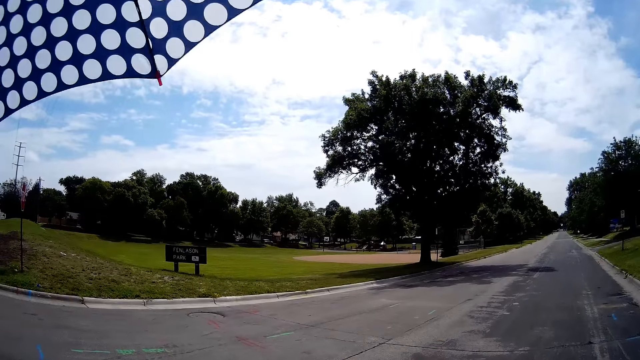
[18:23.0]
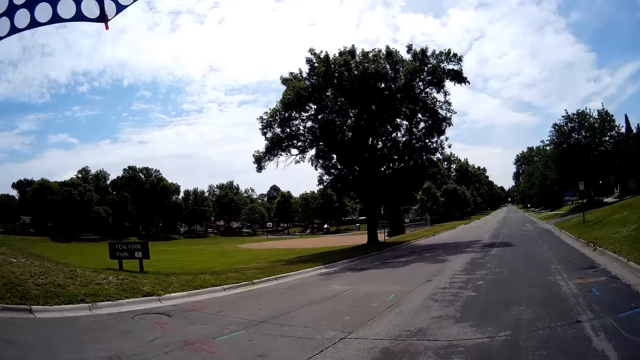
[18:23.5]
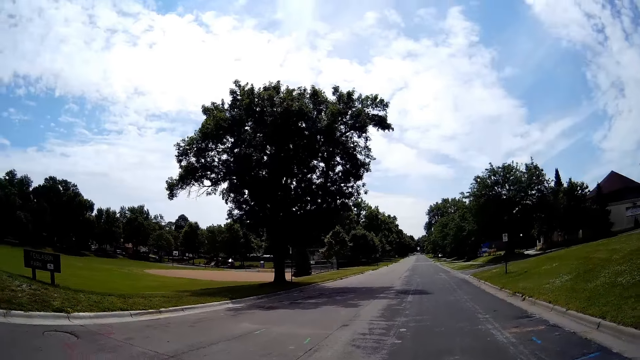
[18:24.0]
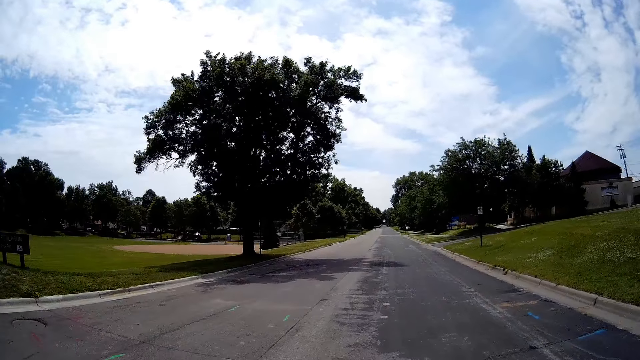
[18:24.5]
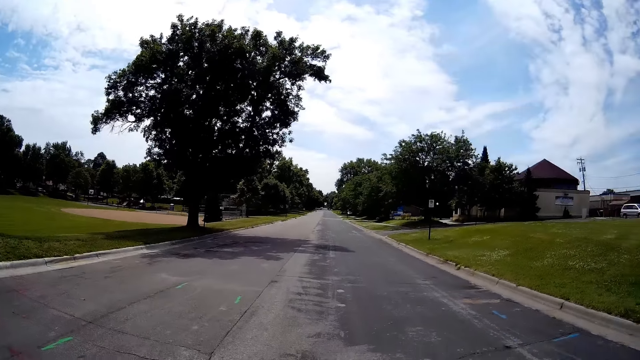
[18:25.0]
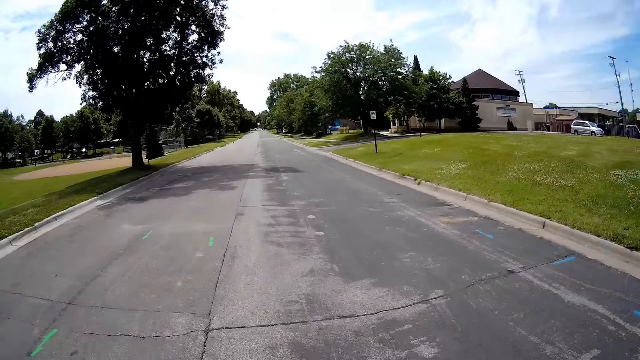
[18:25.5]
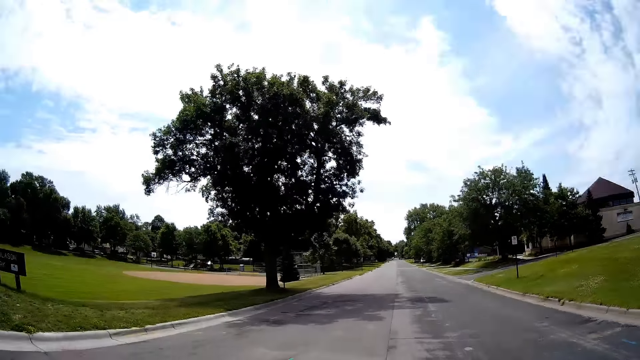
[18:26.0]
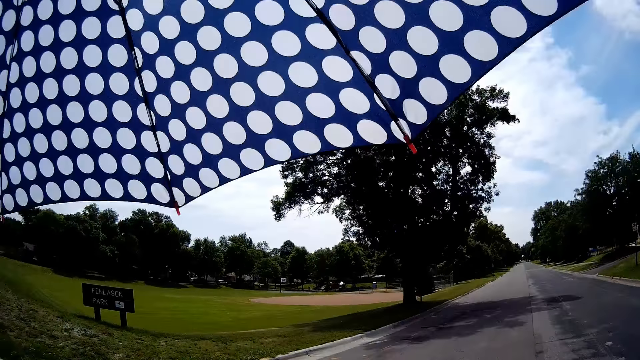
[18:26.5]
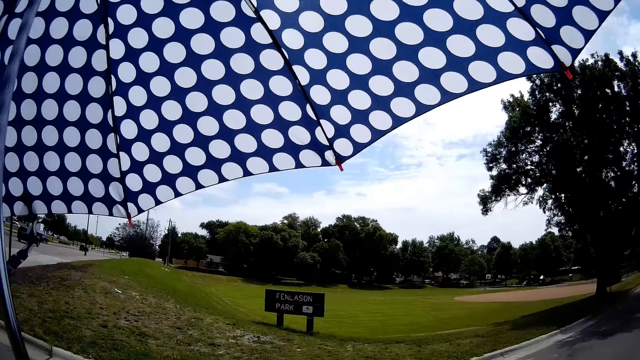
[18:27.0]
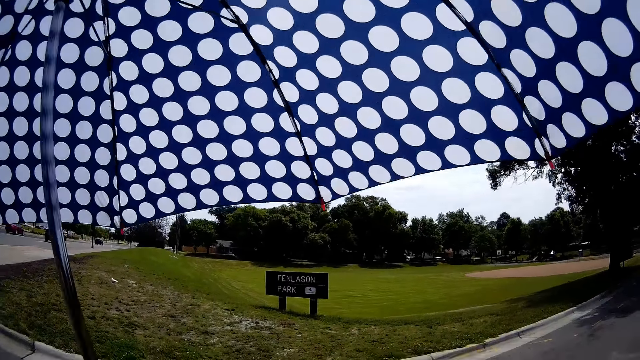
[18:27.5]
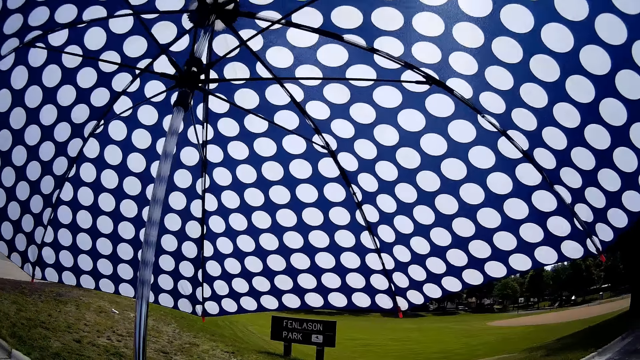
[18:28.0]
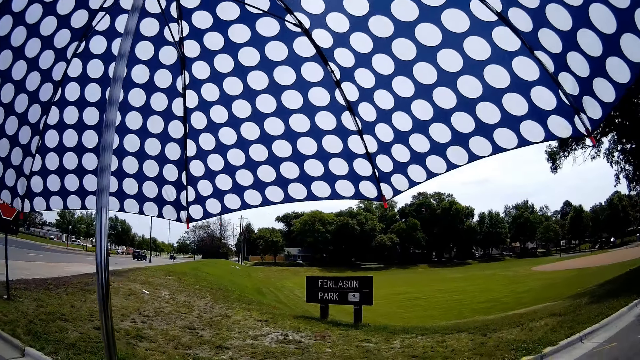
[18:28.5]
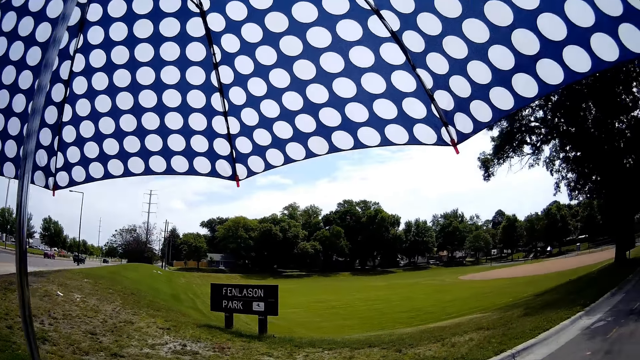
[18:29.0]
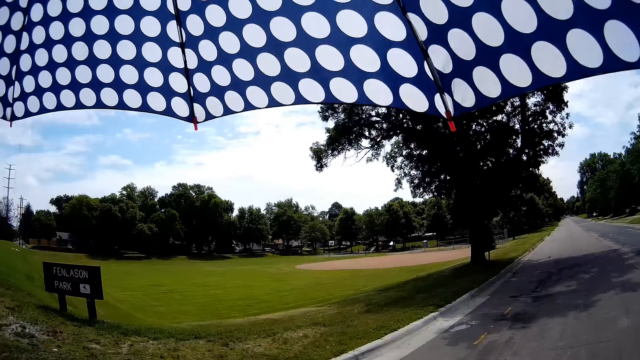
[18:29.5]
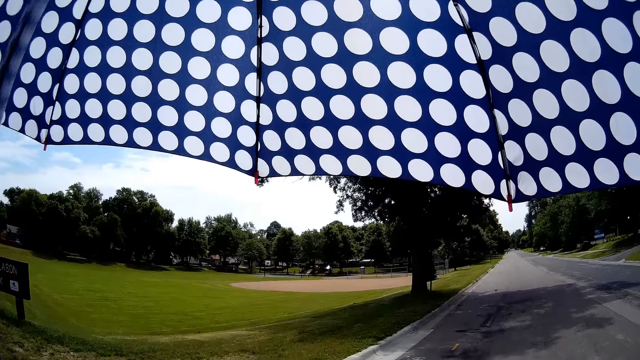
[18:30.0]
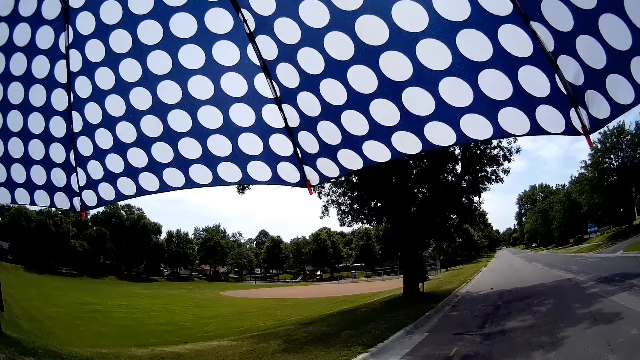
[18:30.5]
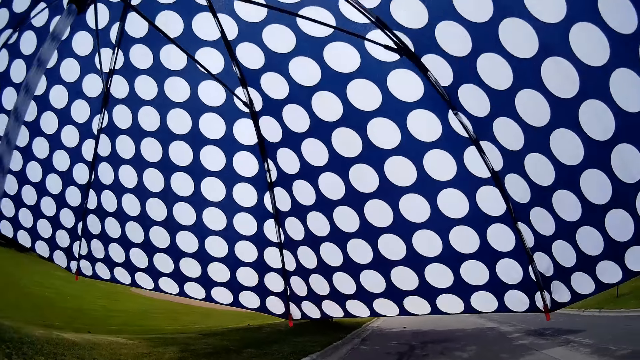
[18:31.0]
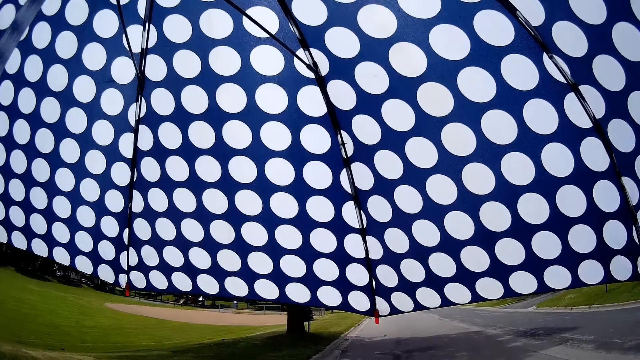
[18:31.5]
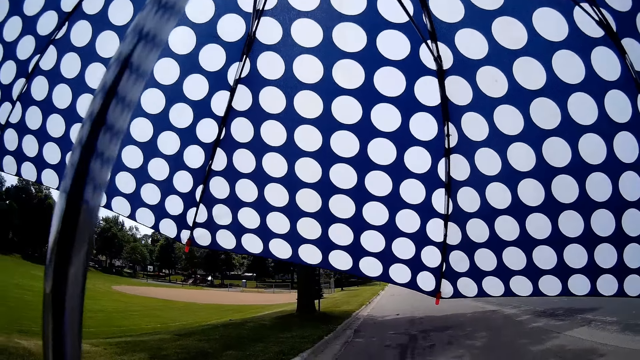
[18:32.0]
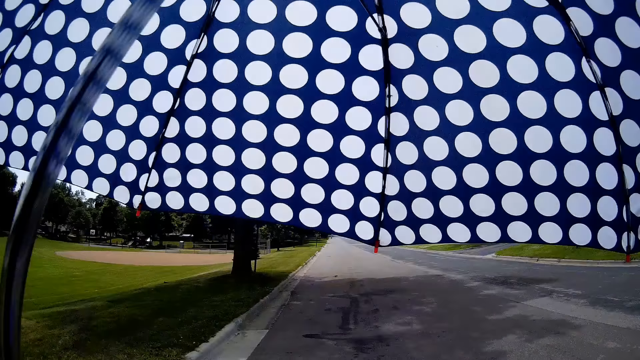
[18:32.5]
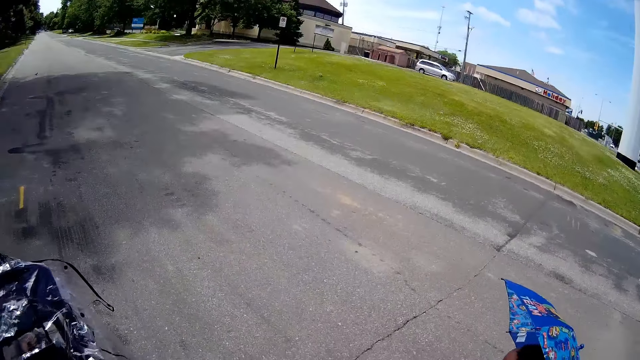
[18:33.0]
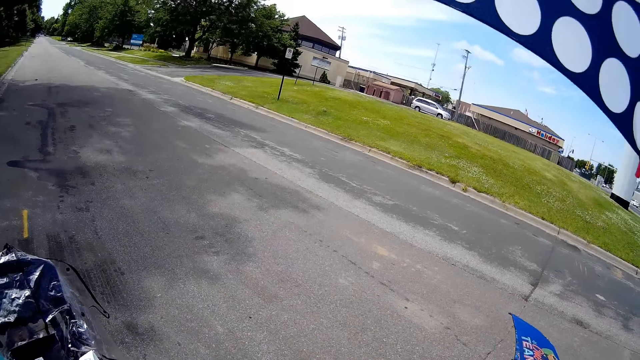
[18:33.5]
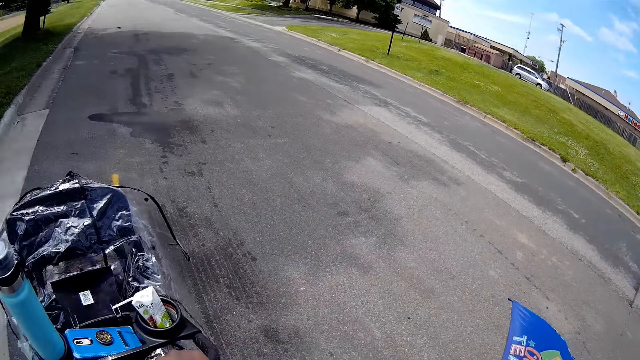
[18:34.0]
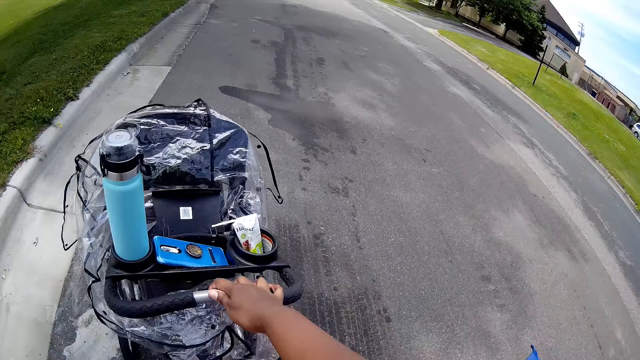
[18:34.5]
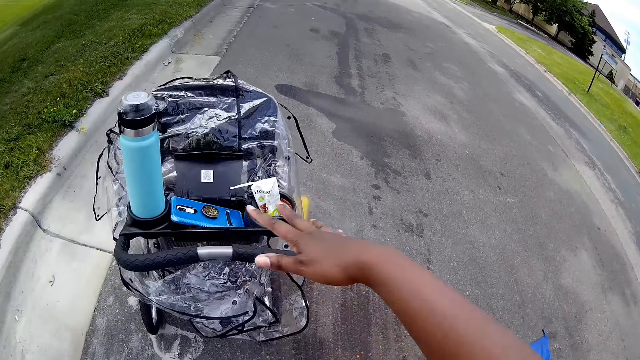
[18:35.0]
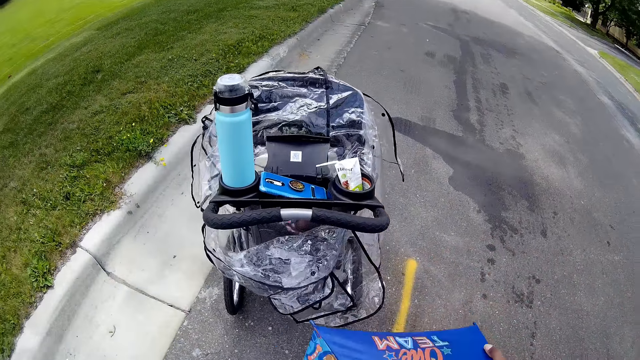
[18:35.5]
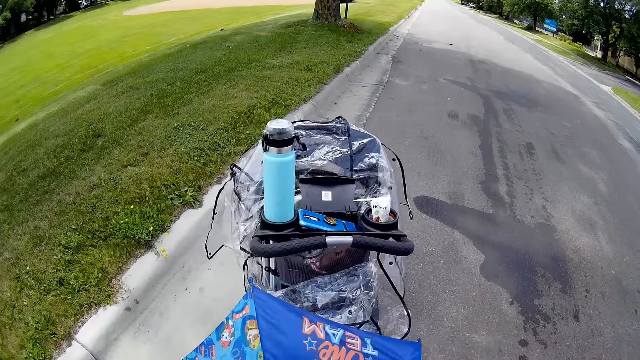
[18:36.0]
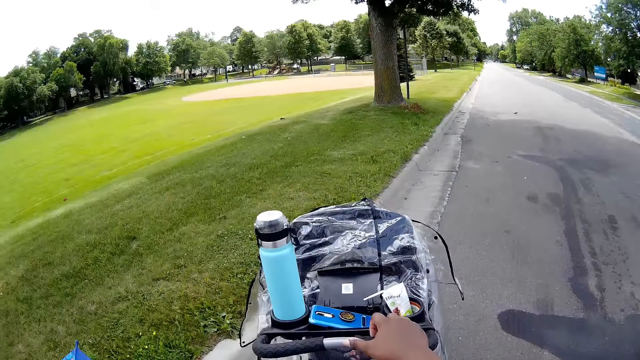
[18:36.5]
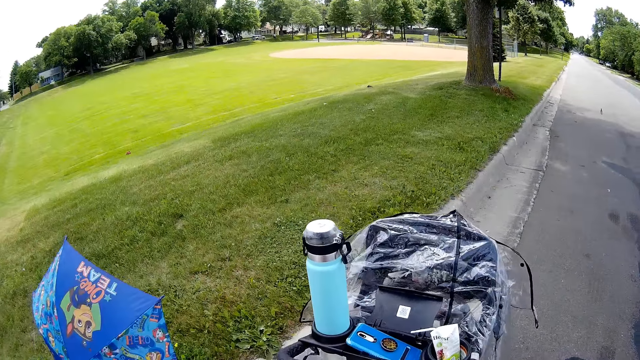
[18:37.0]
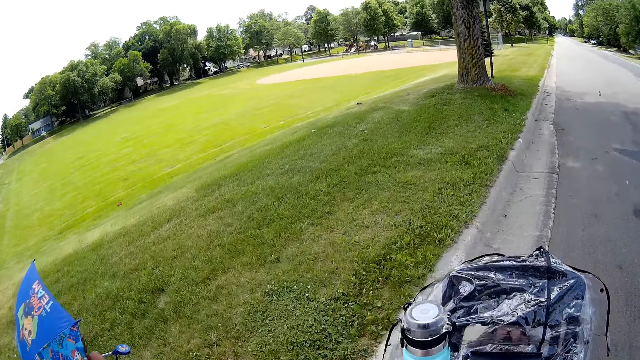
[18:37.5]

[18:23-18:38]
The camera wearer talks to a baby. She looks around. She talks to the baby. She pushes a stroller with her left hand.

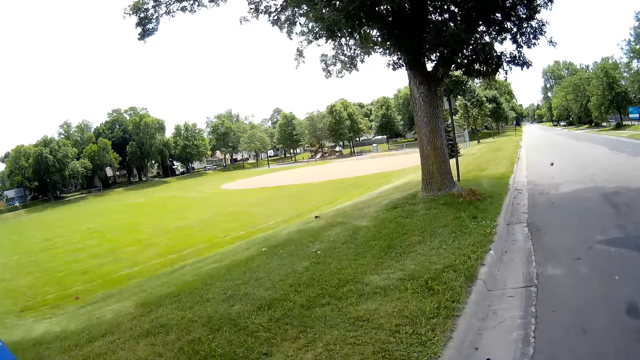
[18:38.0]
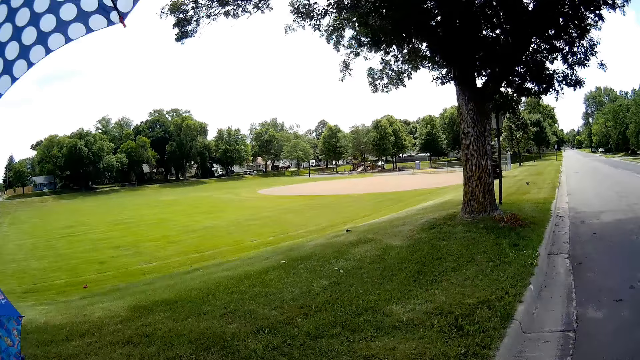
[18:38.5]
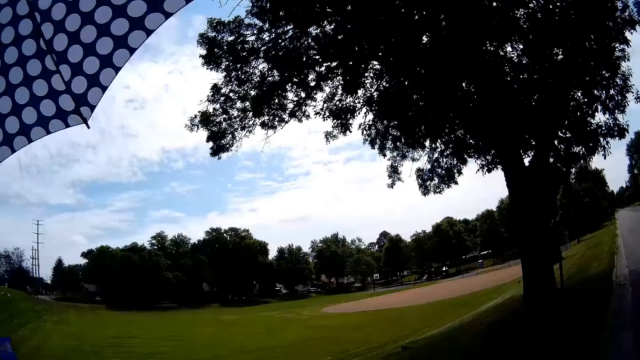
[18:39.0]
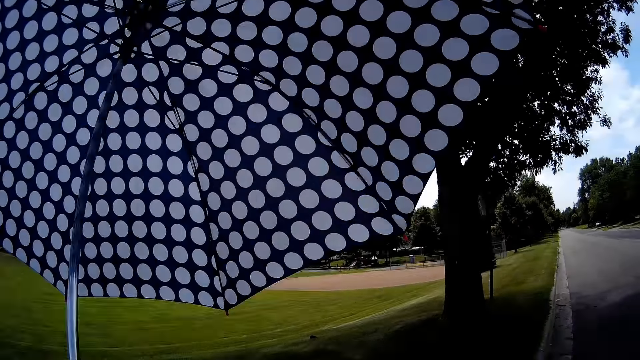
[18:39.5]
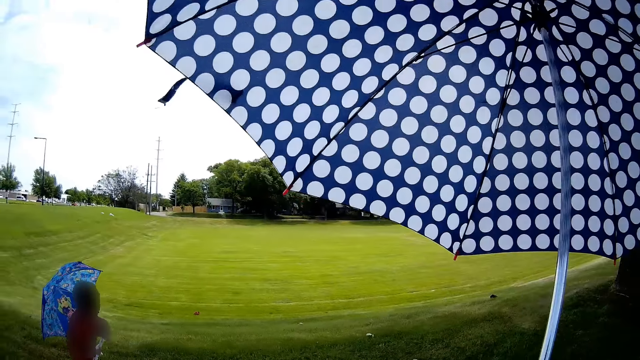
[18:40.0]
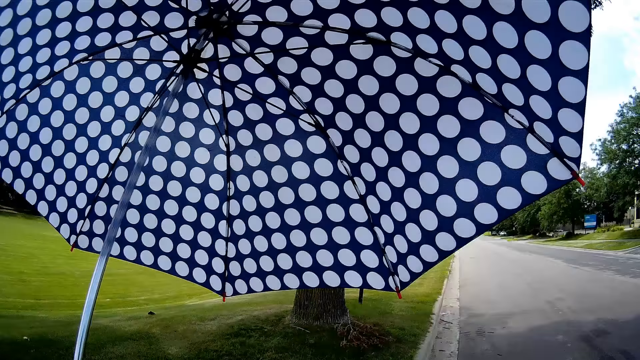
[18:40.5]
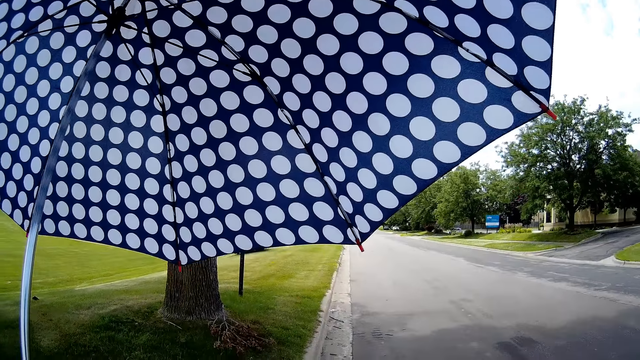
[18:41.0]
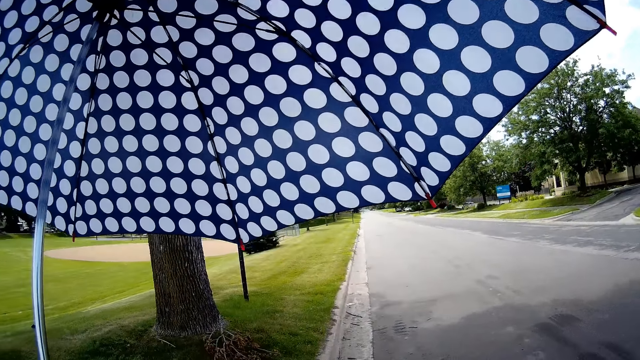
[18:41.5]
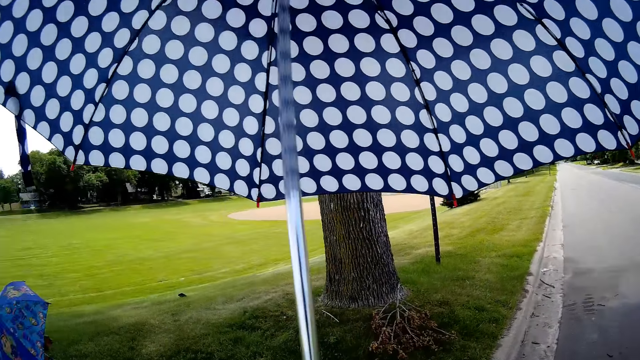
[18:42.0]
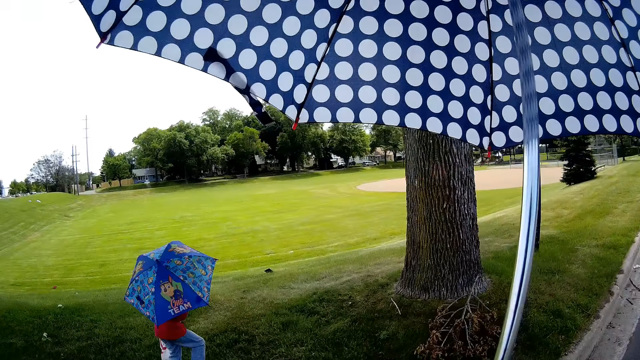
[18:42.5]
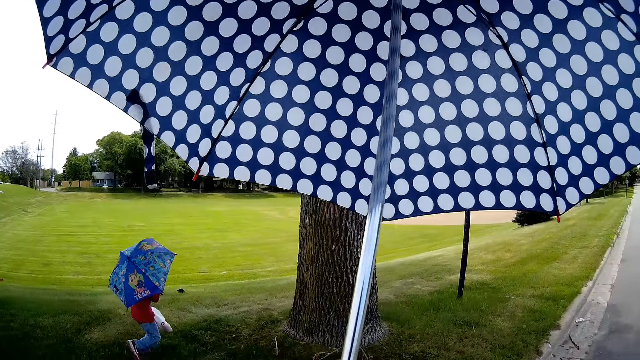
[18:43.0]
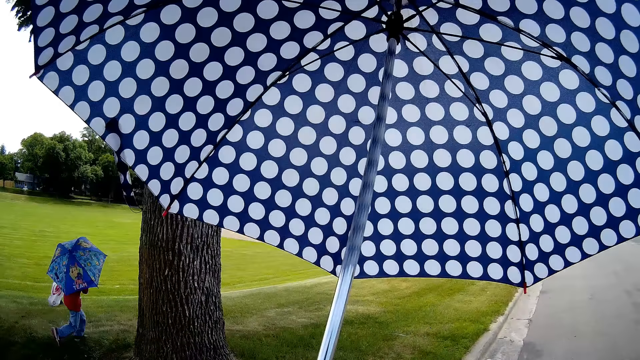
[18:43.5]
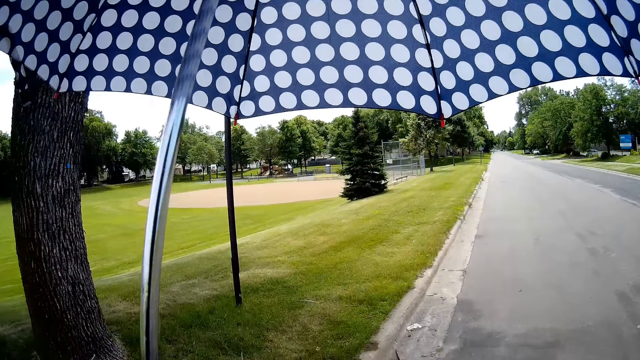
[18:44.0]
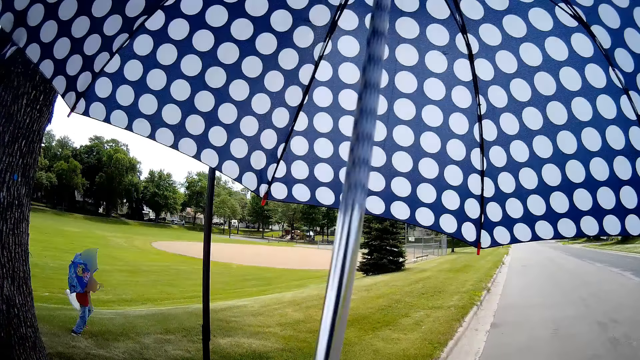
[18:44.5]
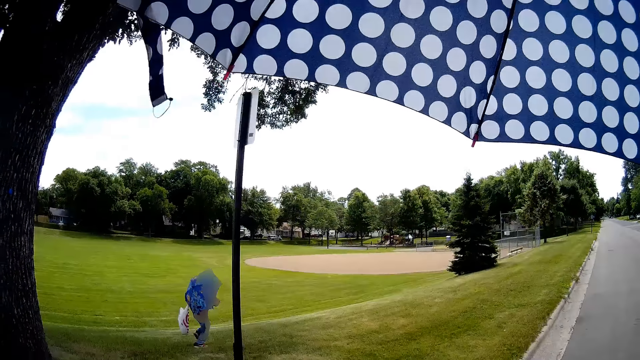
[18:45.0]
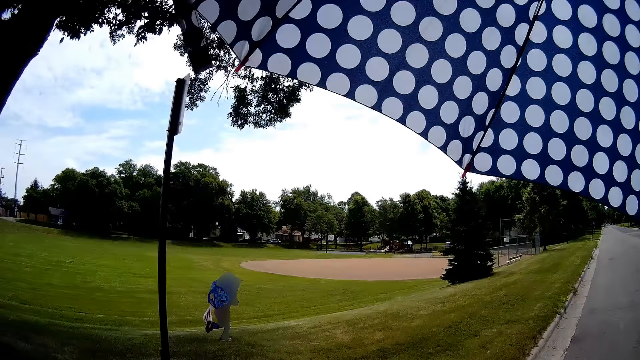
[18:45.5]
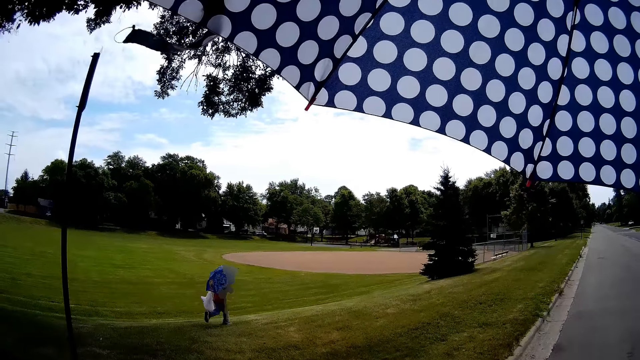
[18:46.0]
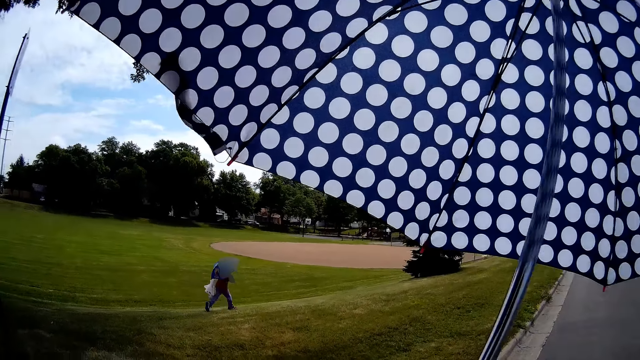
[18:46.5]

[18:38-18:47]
The camera wearer converses with a child. The child runs past the camera wearer. The child talks to the camera wearer.
